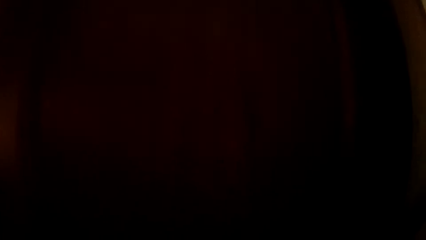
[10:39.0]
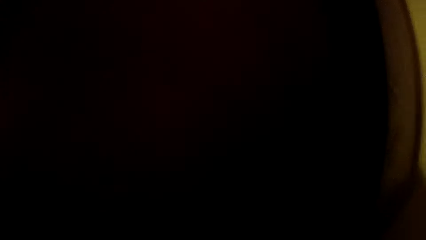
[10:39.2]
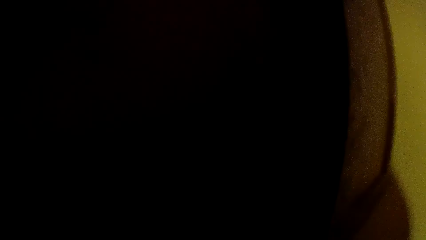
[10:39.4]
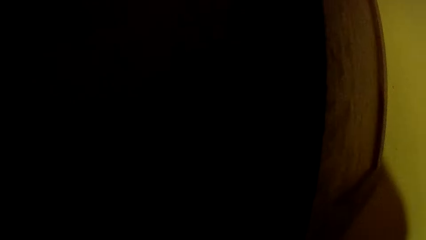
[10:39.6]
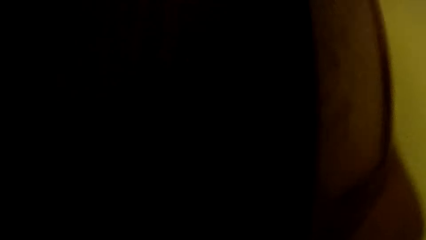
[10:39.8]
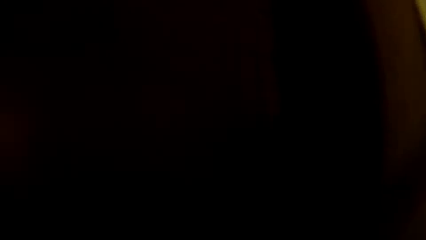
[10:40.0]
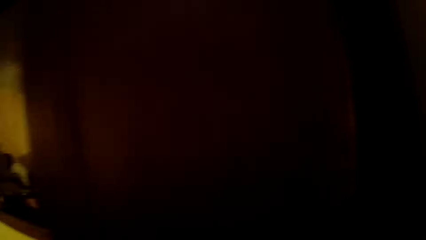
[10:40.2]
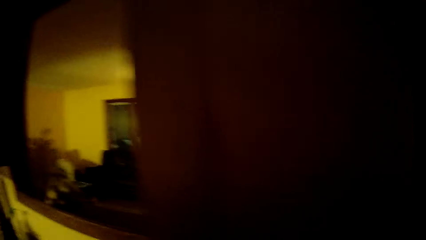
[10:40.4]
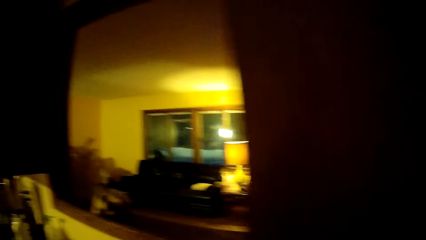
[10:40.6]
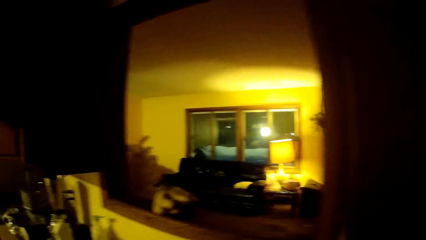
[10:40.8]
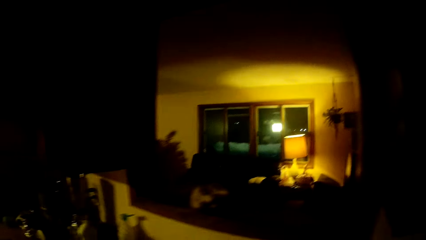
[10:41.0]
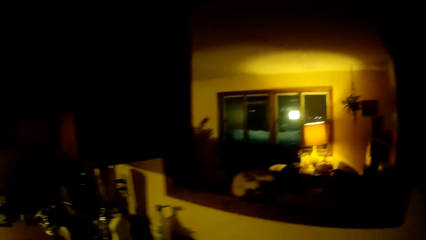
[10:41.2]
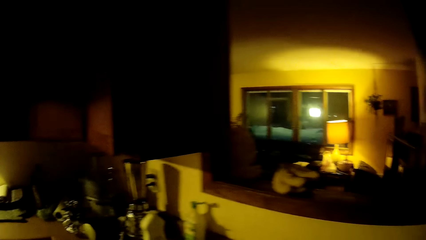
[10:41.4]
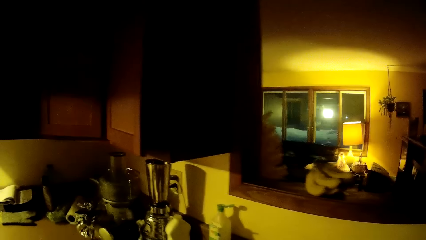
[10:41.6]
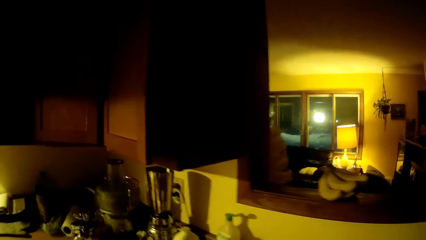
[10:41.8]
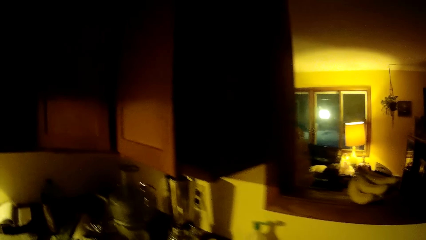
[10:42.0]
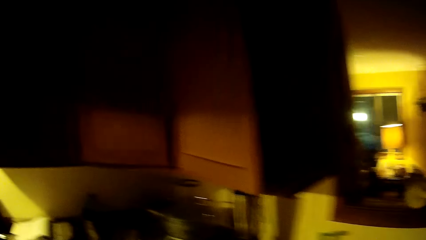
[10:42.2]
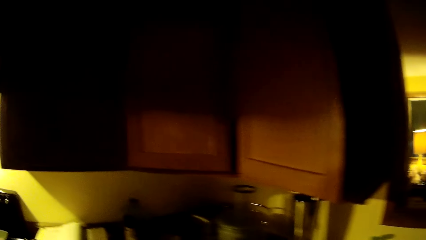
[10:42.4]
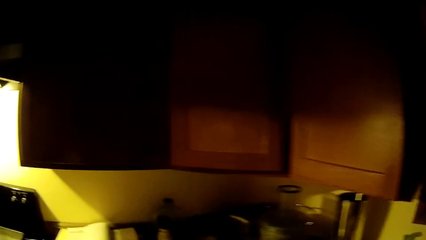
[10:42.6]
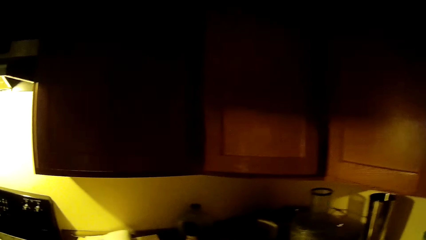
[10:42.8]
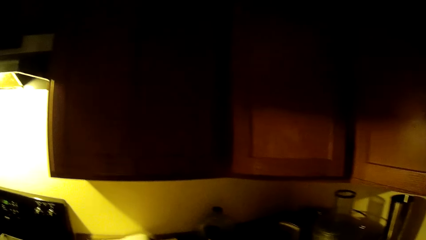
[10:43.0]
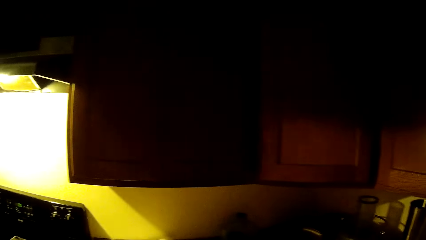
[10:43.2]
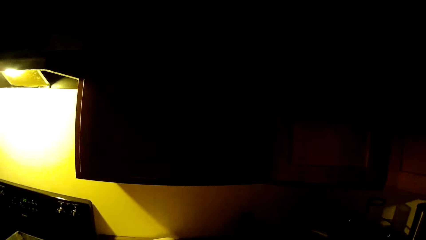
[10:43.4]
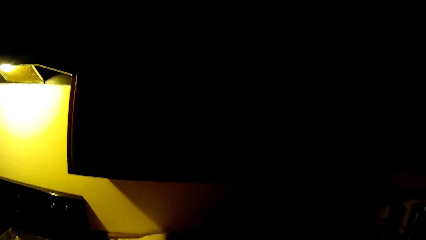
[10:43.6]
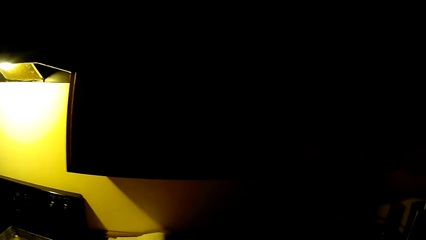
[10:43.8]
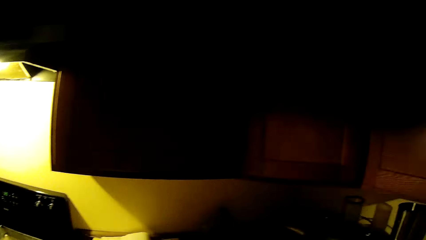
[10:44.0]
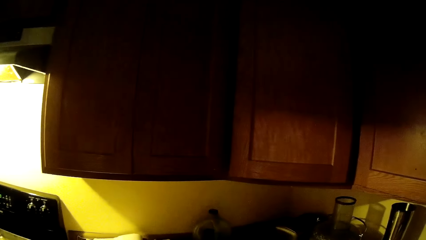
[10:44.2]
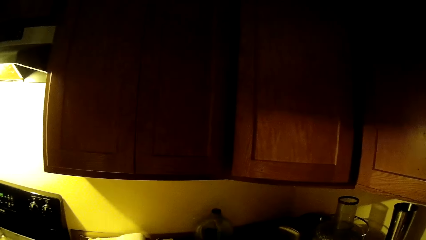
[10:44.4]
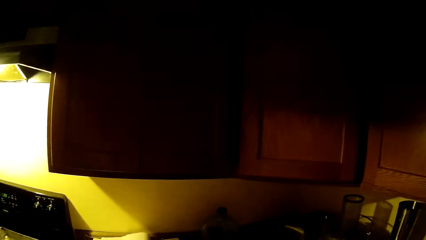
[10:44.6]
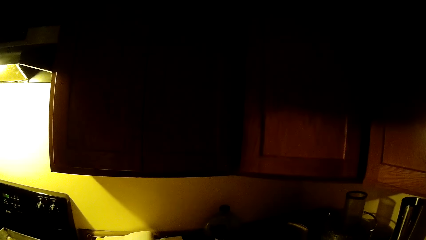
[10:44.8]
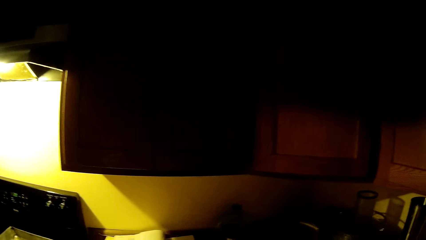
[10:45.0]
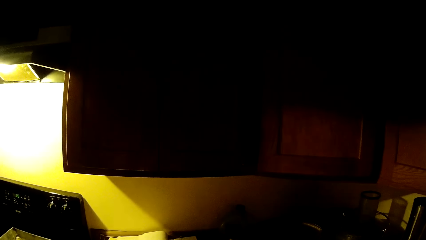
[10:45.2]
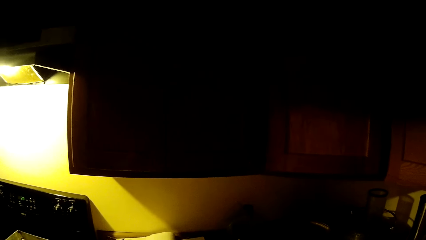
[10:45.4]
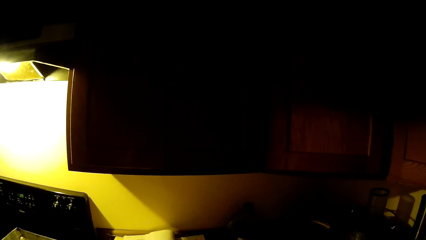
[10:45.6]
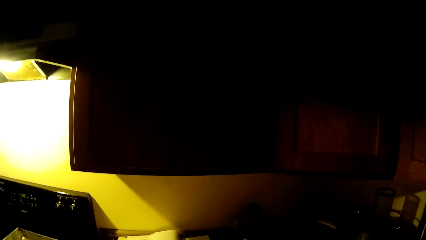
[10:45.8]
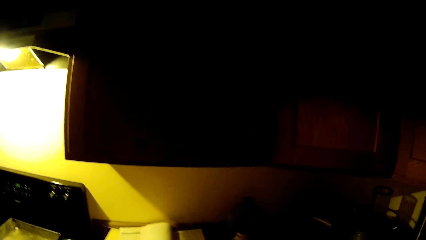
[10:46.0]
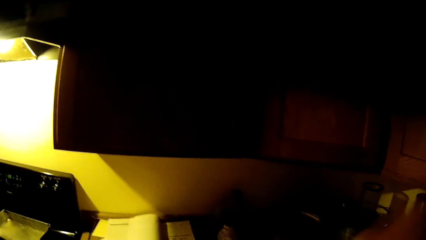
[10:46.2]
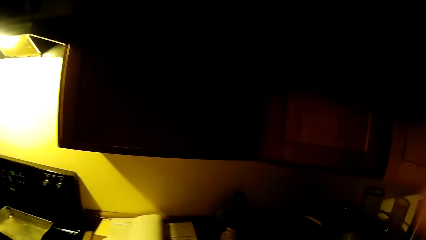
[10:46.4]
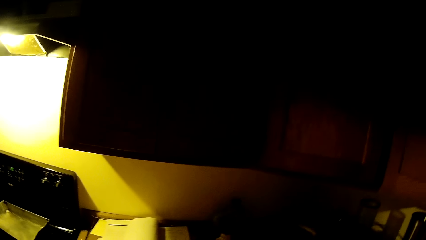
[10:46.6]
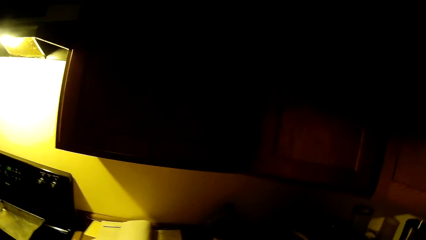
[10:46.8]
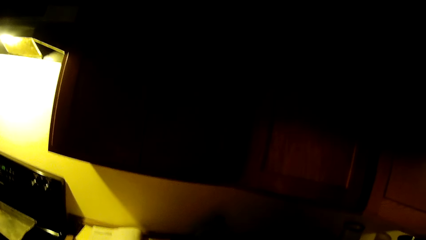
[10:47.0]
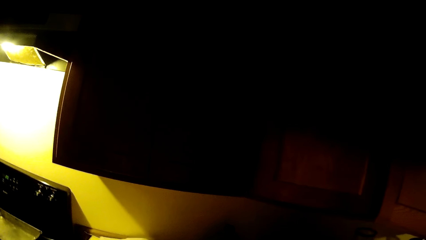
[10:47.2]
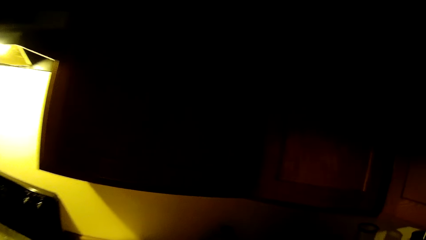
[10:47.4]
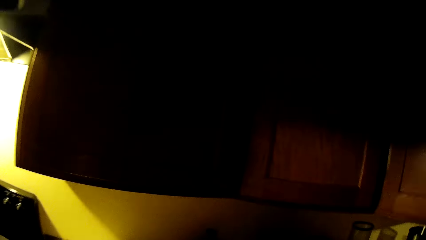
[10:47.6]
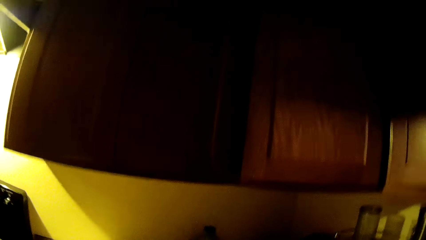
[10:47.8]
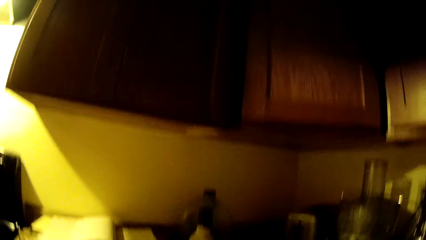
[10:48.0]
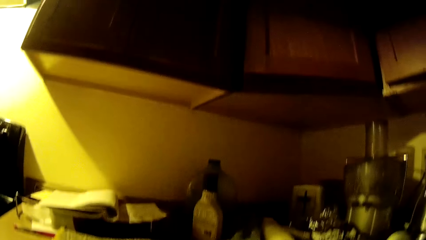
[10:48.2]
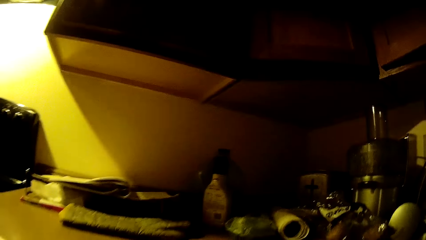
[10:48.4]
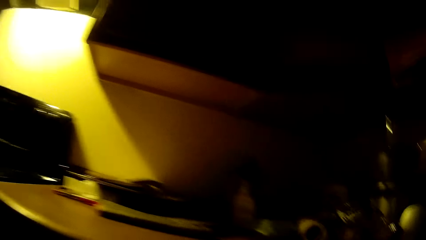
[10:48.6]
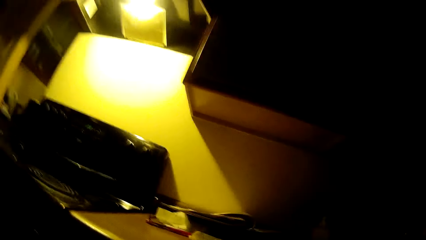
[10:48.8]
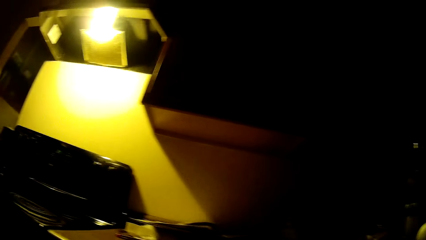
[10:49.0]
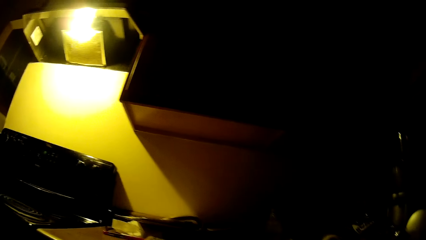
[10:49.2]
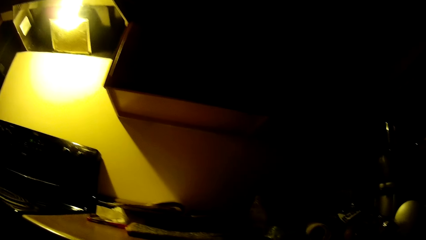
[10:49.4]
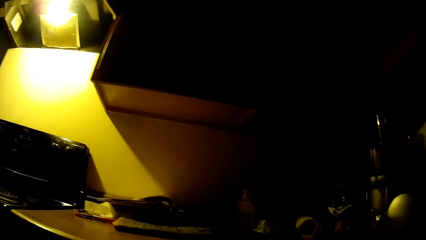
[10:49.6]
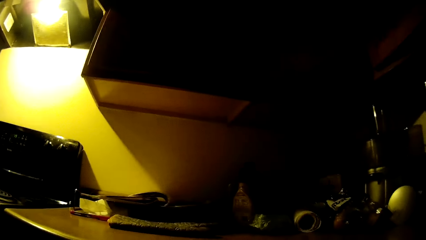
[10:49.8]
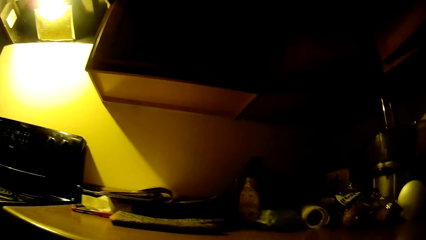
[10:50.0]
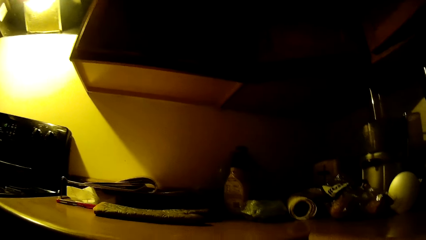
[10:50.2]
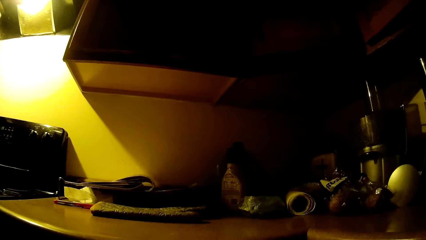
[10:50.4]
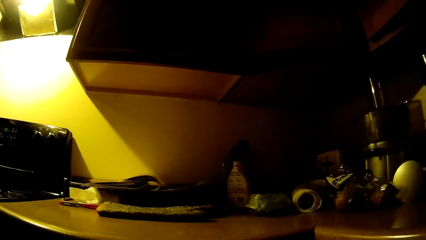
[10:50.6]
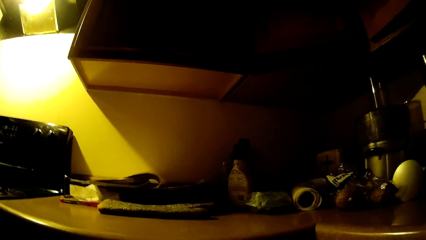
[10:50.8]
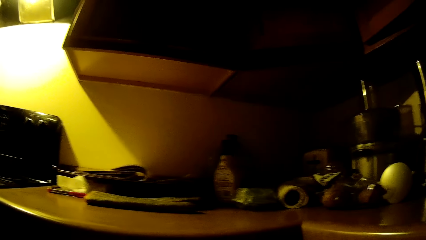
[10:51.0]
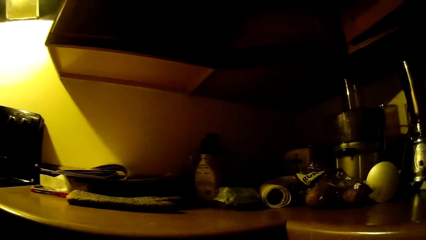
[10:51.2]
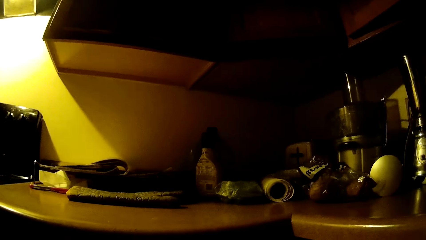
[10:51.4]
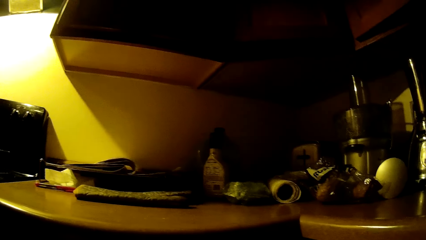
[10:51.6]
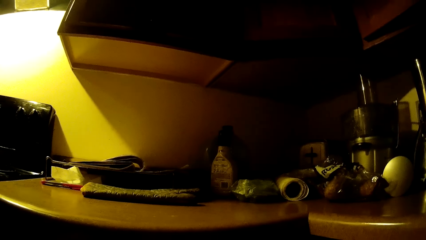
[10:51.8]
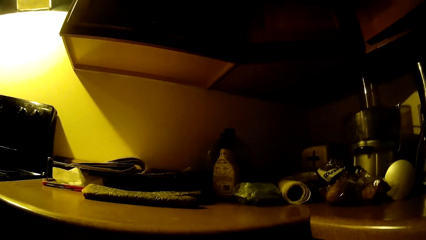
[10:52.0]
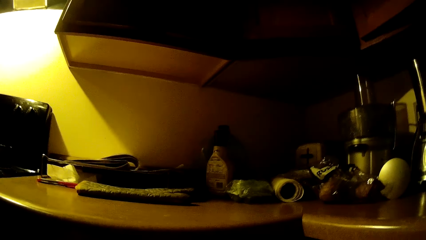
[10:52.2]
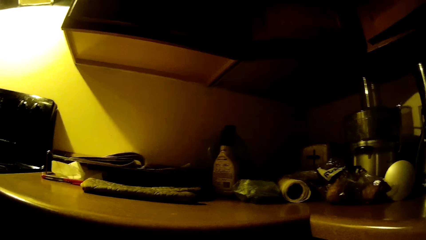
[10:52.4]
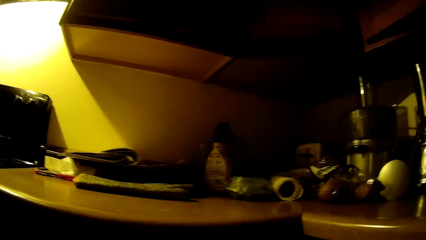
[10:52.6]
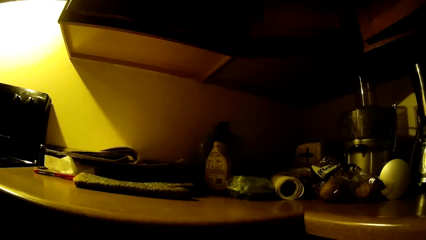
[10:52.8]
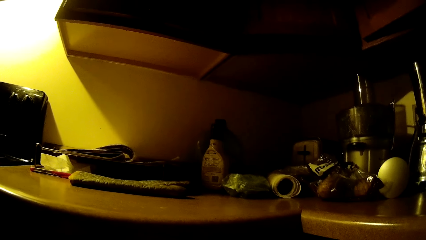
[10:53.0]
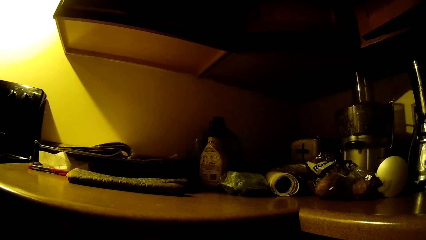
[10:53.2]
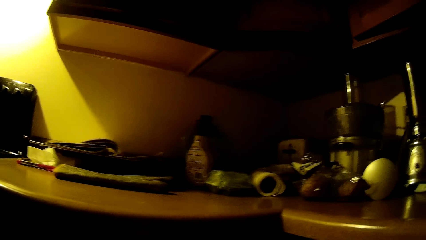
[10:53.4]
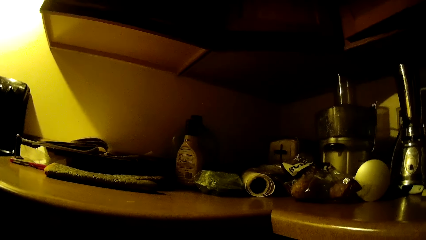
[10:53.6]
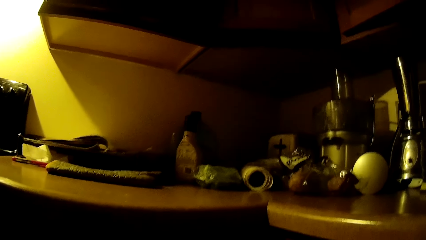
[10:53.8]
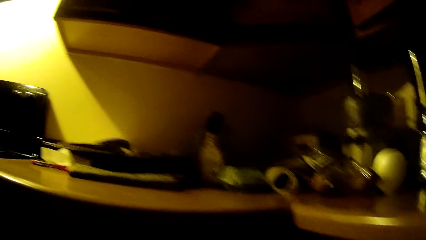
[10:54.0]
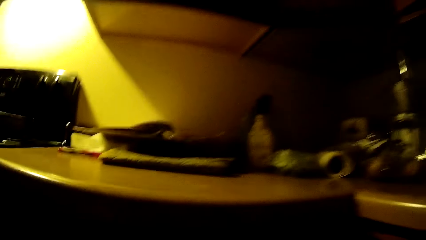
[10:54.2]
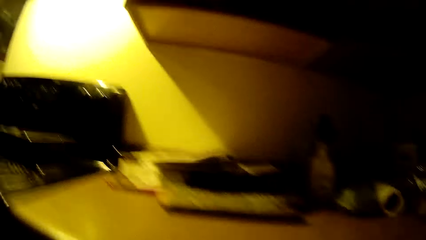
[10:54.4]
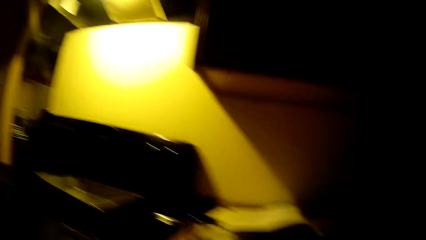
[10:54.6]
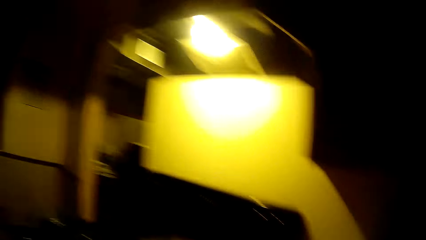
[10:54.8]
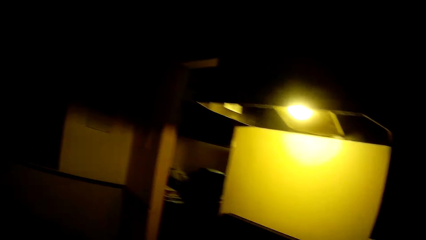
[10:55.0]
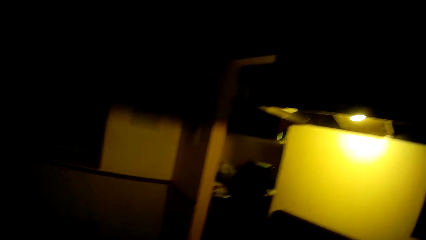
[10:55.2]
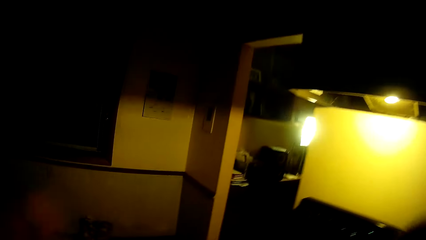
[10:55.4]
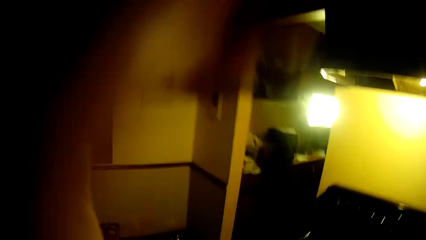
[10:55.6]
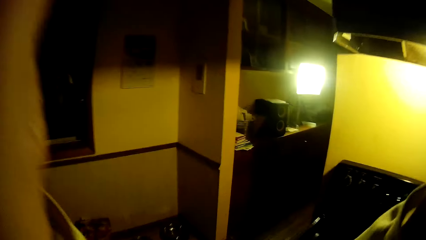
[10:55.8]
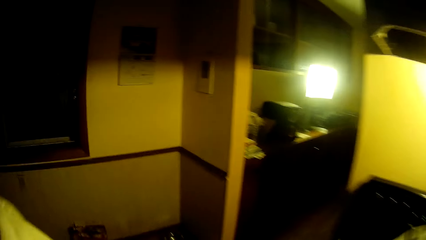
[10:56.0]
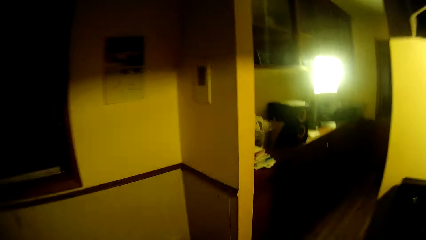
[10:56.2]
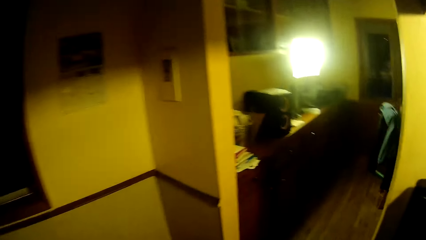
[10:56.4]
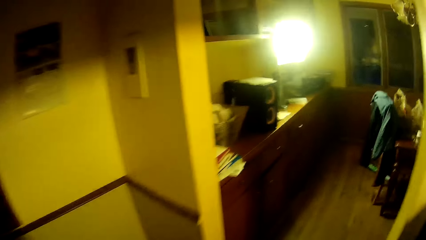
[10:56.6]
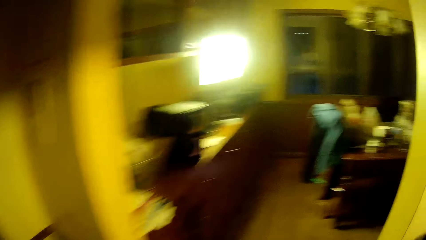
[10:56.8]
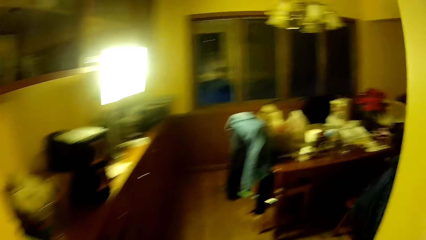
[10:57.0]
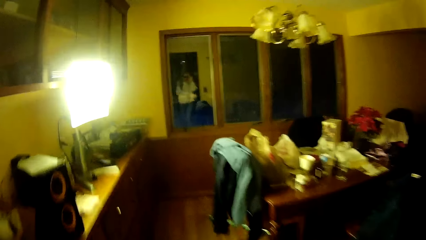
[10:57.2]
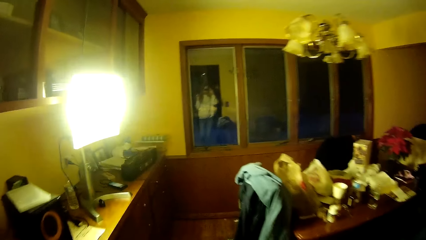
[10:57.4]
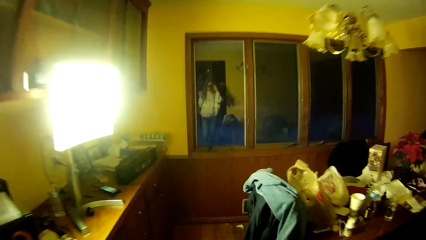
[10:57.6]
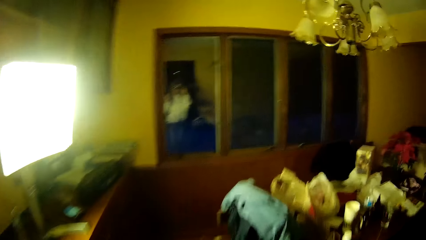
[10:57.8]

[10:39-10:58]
The camera wearer adjusts a camera on her head with her left hand.
